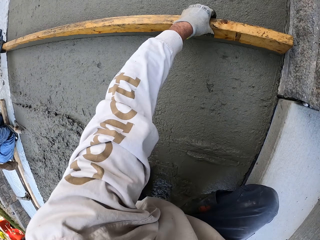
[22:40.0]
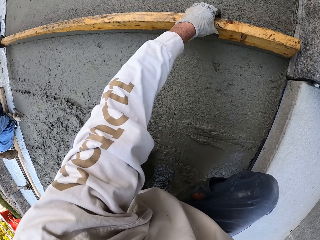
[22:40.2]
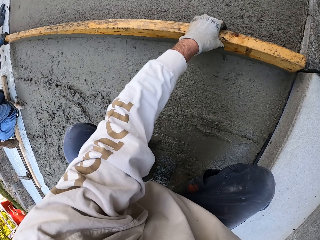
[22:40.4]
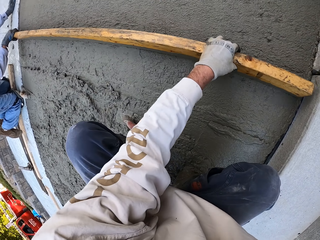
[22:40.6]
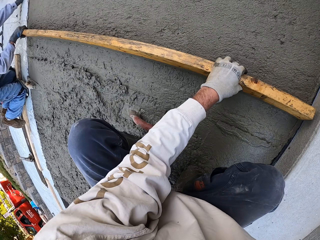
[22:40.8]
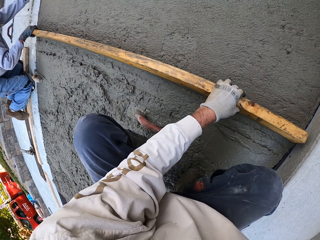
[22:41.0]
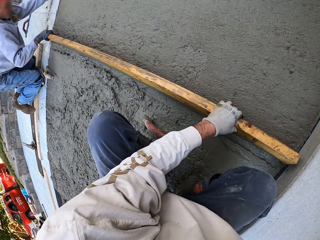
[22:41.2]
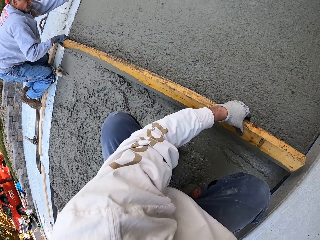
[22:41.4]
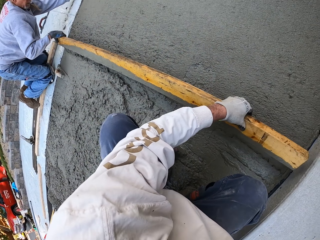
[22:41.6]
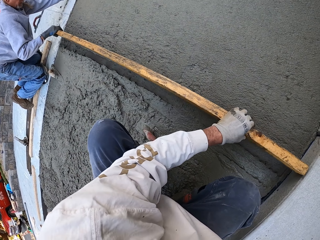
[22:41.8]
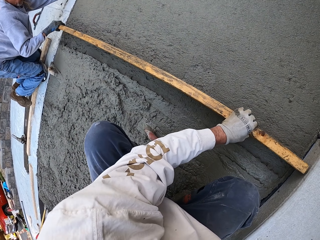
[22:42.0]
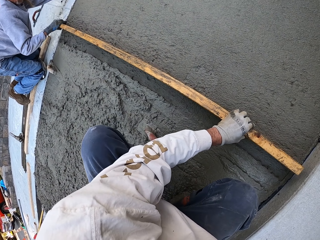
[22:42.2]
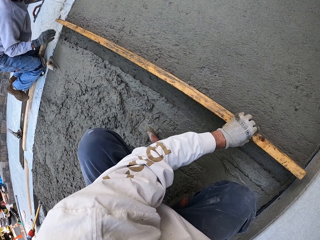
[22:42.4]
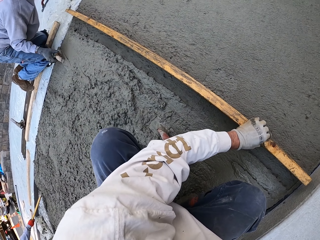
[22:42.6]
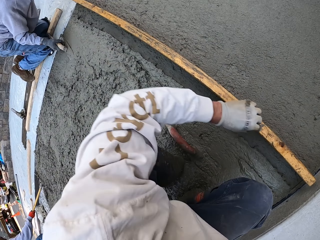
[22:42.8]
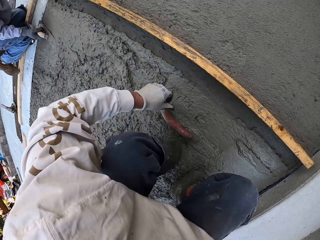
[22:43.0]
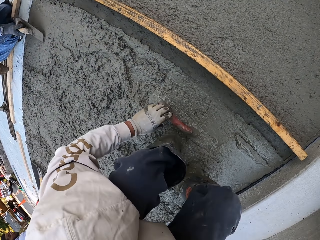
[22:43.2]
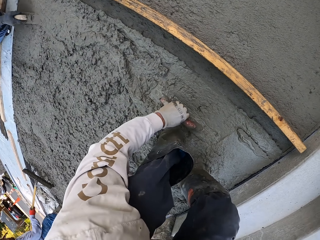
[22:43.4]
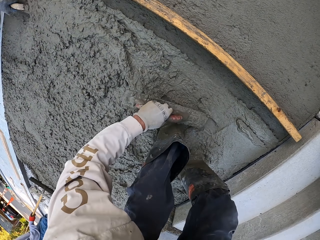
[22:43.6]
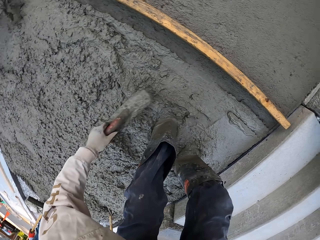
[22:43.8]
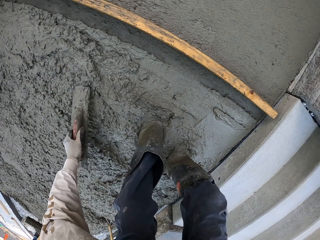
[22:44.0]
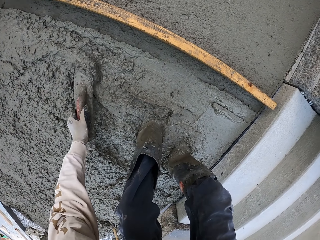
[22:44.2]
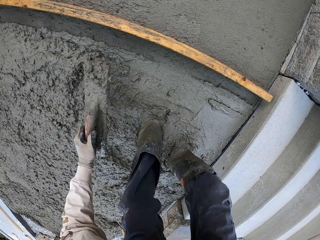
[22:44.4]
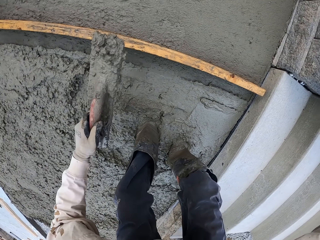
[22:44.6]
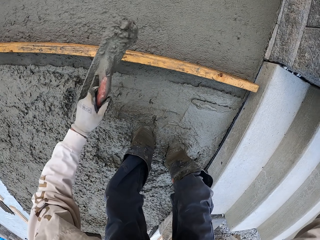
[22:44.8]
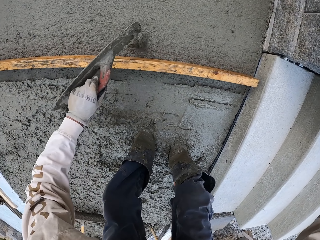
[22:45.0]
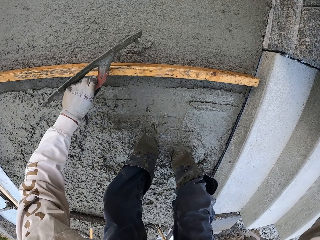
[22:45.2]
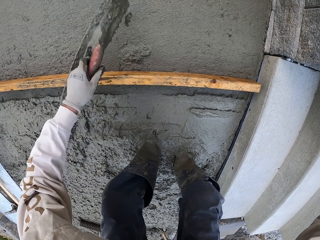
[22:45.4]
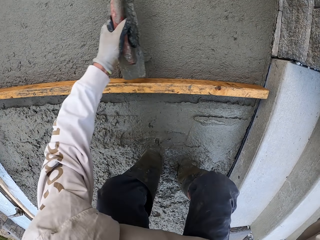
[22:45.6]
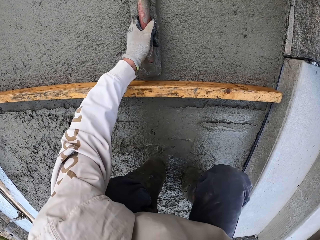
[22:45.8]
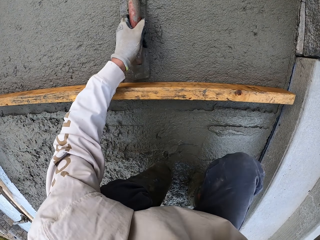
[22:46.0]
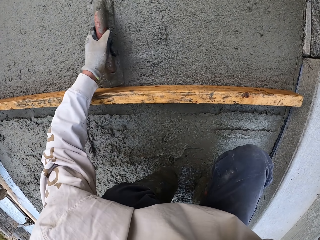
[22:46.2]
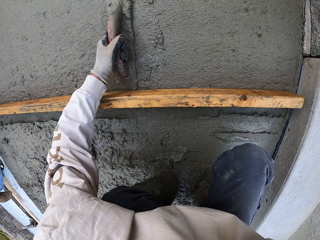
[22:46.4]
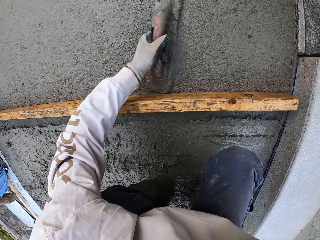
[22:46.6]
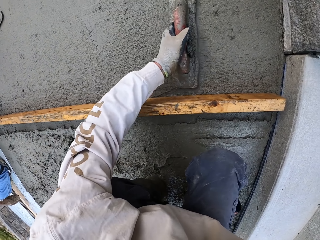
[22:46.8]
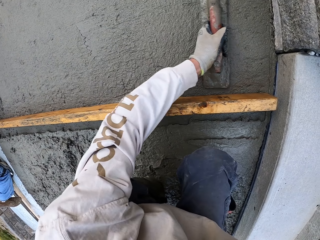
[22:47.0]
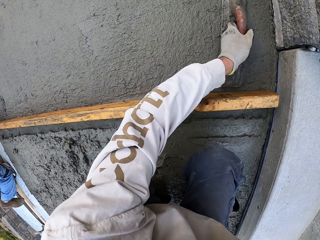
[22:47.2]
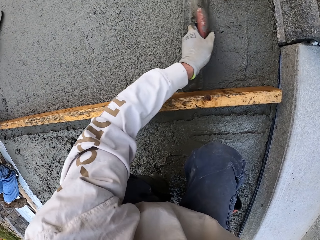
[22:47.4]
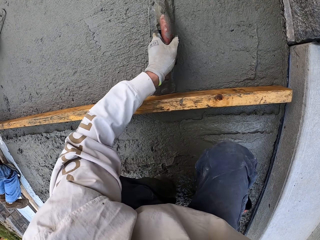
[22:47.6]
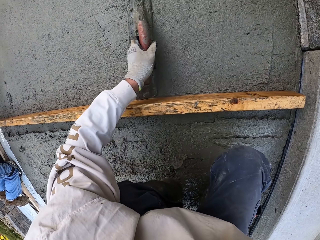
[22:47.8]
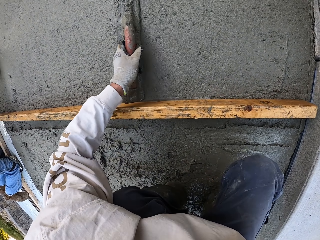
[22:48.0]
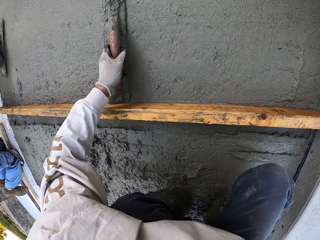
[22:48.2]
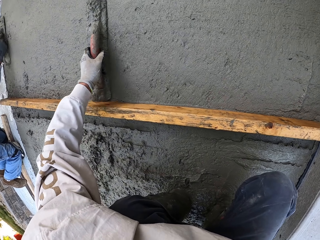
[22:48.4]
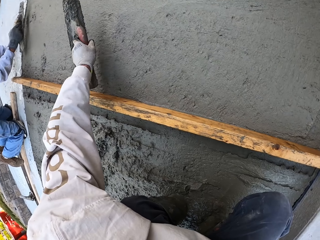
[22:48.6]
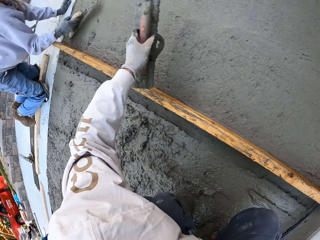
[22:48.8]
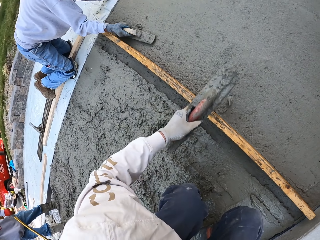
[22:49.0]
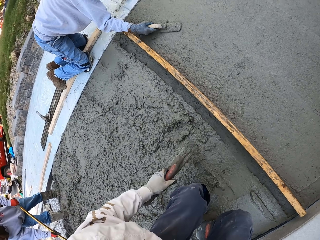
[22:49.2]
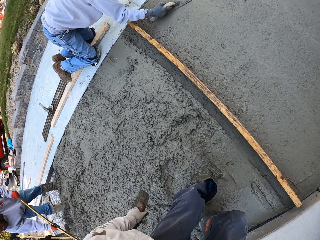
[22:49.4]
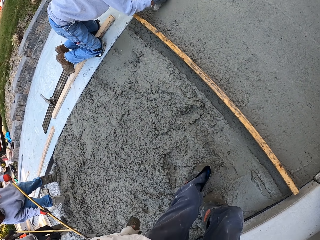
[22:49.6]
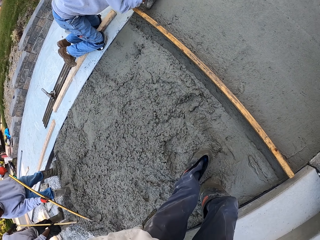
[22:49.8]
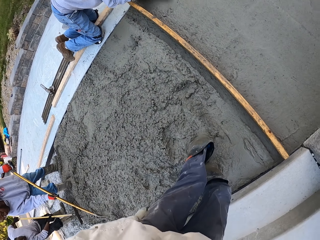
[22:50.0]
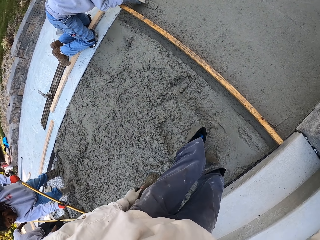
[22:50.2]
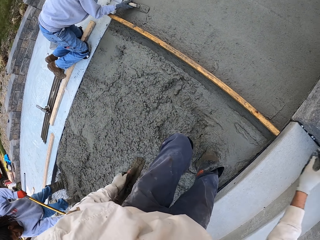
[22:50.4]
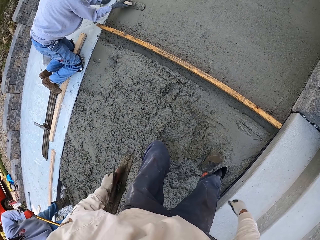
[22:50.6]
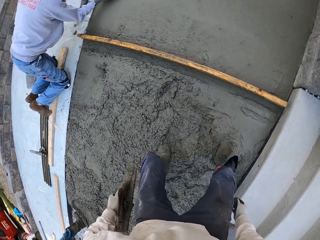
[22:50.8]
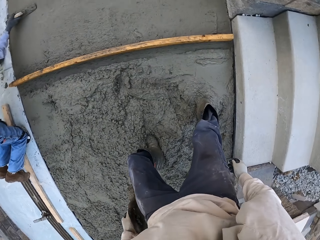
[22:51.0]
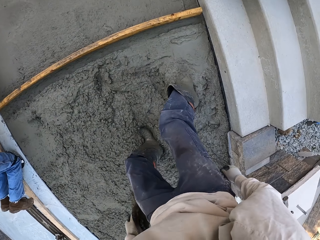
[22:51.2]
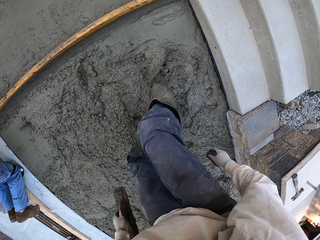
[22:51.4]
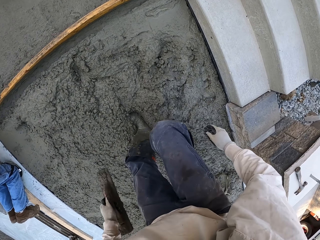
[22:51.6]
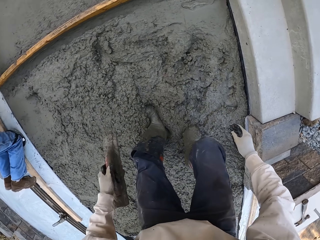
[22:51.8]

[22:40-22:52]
A man puts the wood down. The camera wearer puts the wood down. The man picks up the midget trowel. The camera wearer picks up a masonry trowel. They flatten the floor. The man flattens the floor. The man scoops the concrete. The camera wearer scoops the concrete, puts the concrete down, and flattens the floor. They look around. Another man flattens the floor. The camera wearer walks. The other man flattens the floor. A third man flattens the floor with the magnesium bull float.

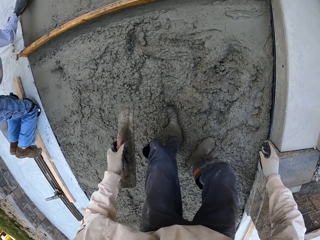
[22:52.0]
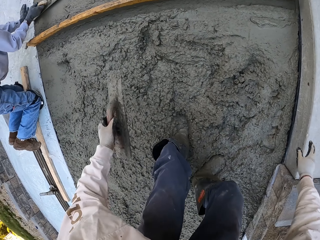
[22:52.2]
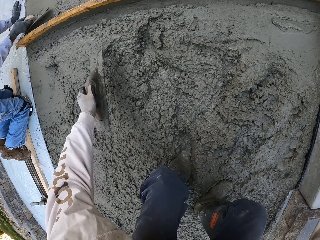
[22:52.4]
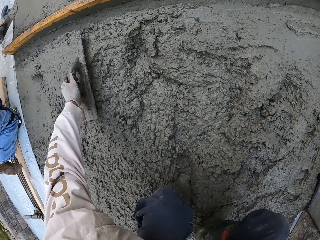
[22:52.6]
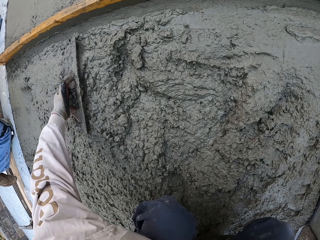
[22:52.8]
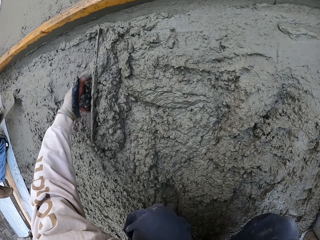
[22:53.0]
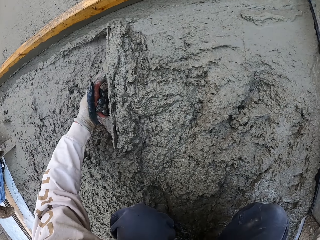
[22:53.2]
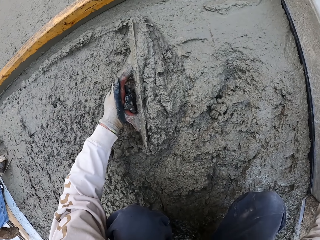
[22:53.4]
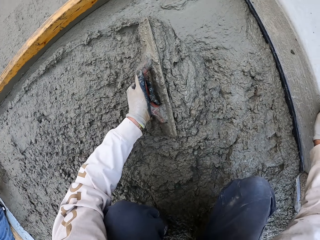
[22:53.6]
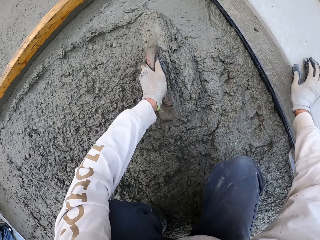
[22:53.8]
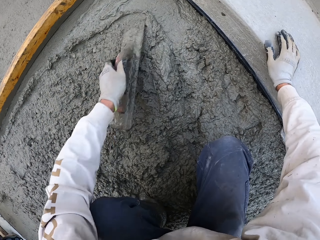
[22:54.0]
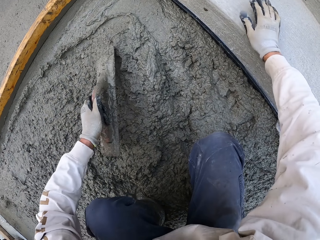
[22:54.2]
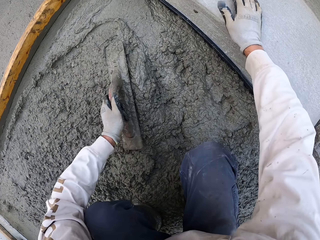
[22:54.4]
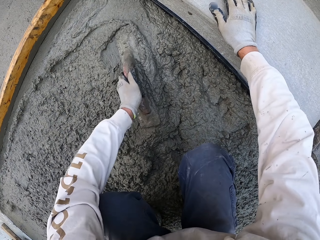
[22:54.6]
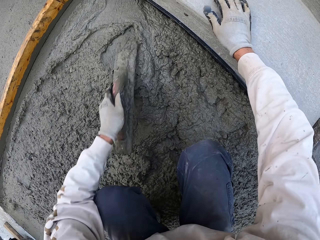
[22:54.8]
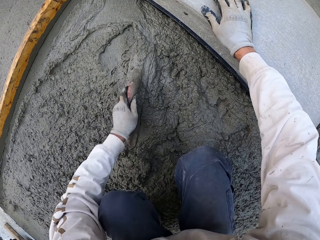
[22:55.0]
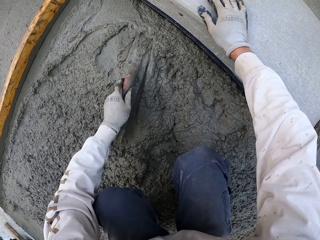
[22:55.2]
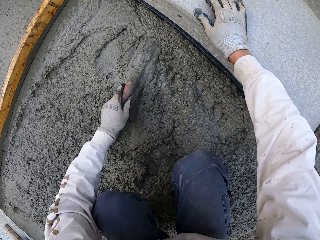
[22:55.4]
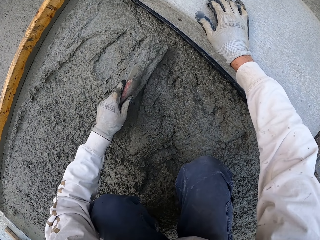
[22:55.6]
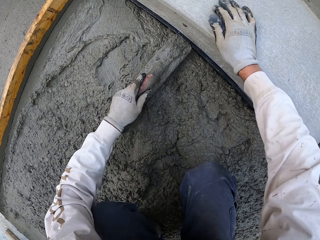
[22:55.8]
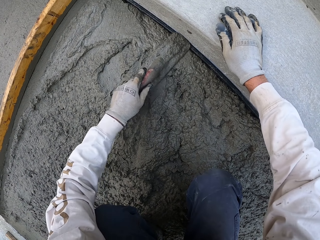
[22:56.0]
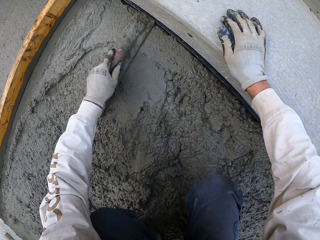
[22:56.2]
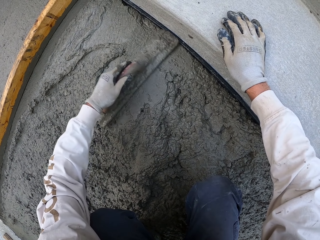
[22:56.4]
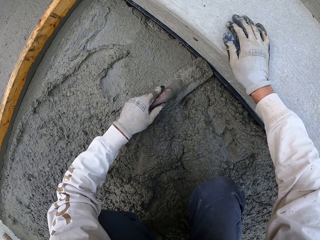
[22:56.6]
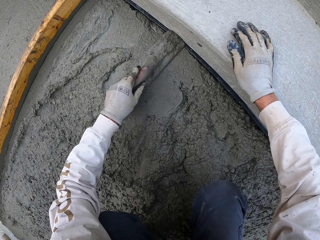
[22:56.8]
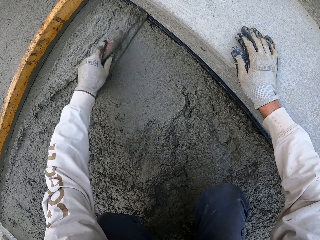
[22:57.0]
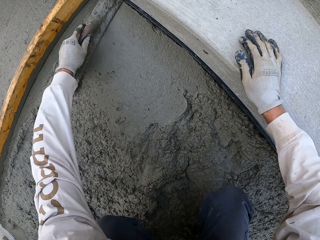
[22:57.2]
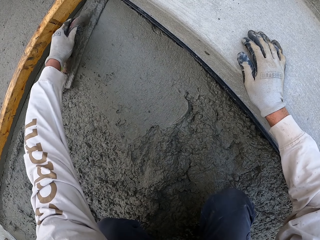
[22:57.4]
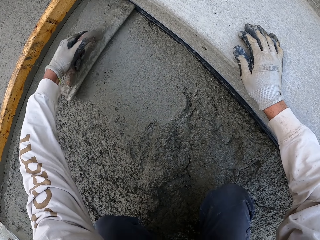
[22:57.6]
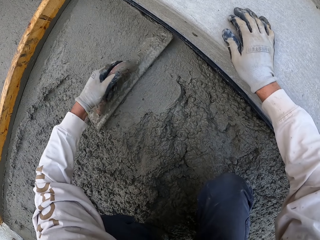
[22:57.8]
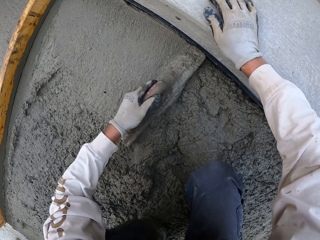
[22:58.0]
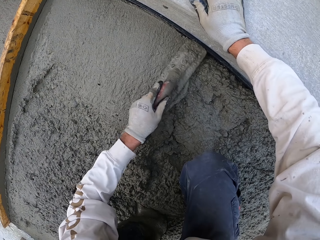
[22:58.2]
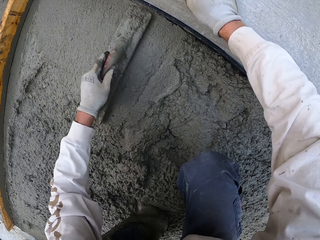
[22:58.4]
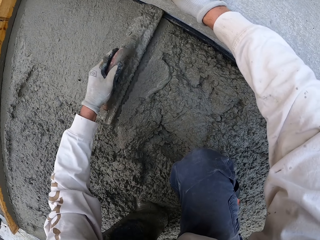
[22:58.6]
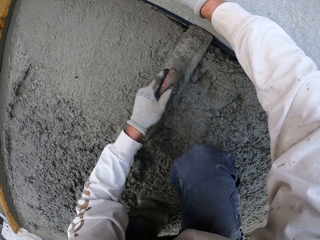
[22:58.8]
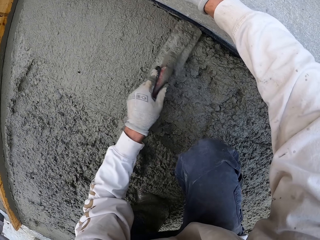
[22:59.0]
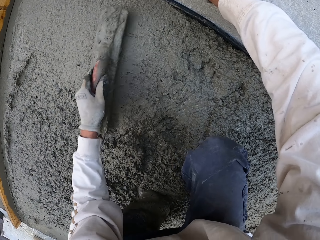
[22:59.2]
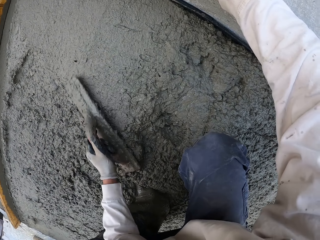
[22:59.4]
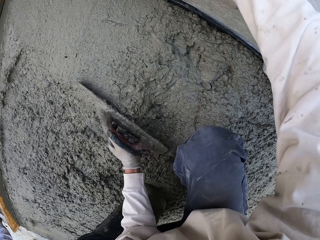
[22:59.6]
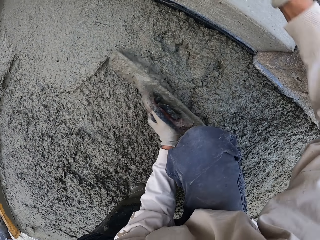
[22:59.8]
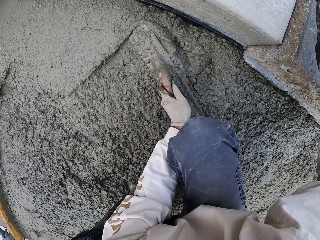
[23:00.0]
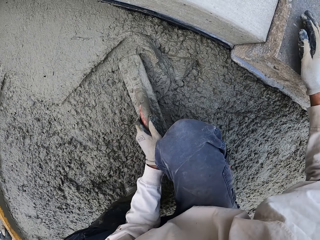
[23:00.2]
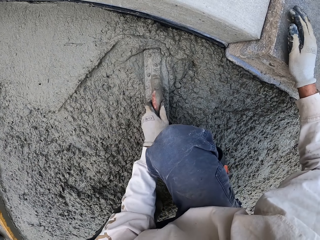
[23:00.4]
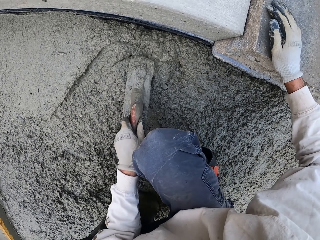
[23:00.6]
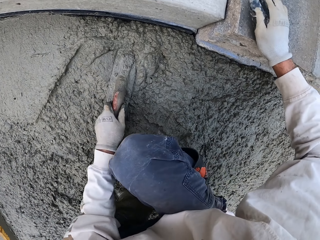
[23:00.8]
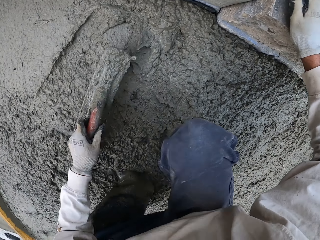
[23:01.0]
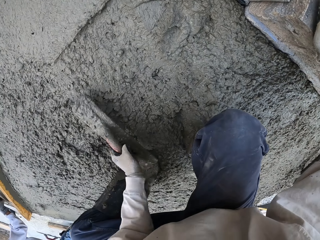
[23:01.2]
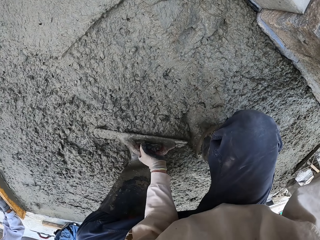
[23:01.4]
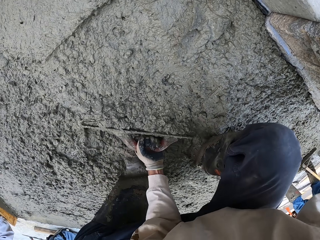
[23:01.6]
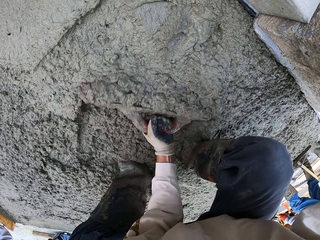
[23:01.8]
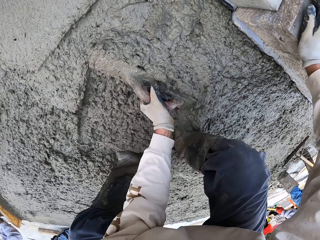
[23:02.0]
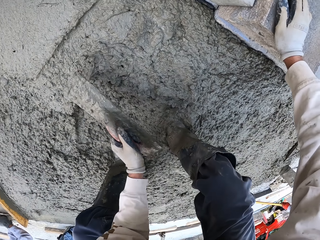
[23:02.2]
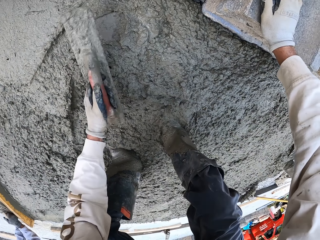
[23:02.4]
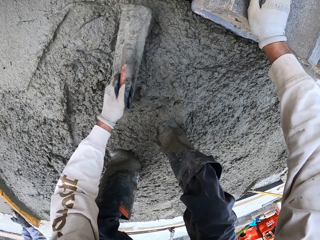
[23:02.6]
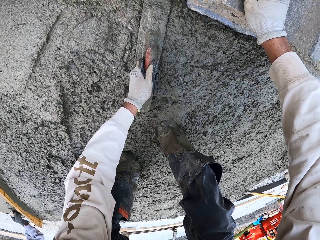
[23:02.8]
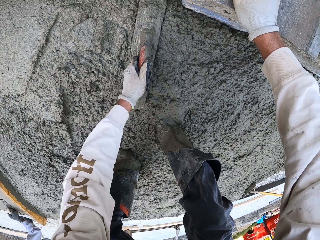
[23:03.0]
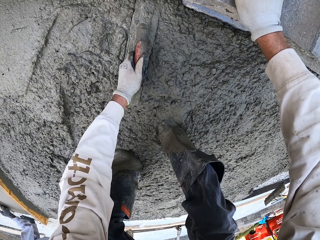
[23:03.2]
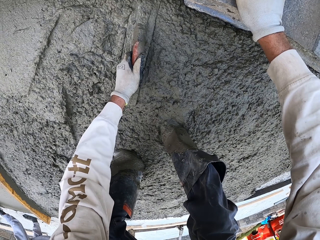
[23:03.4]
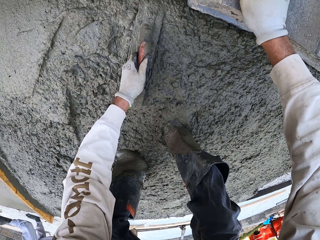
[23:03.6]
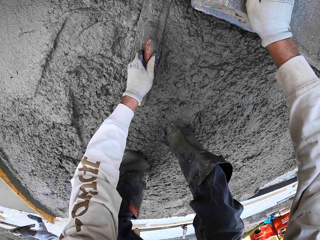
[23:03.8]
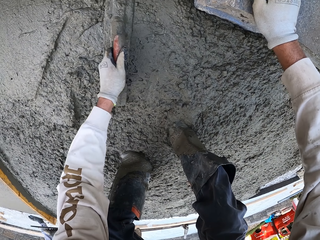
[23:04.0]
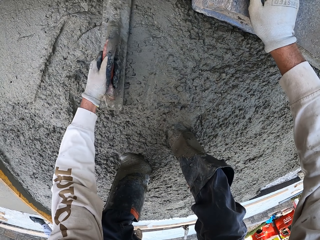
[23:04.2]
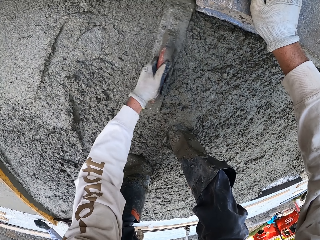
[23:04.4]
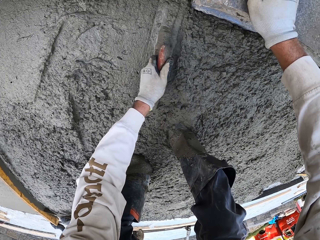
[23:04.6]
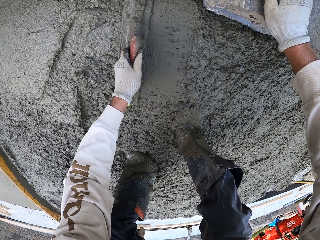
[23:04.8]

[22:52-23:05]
The camera wearer aligns concrete with the float tool. They flatten the floor. They touch the wall.
